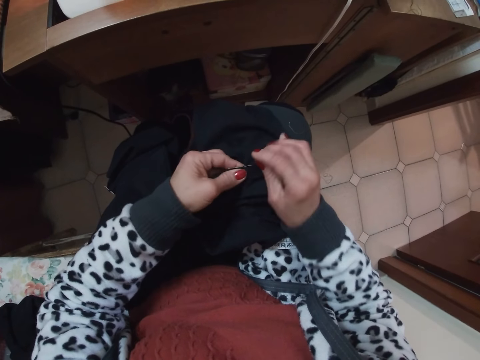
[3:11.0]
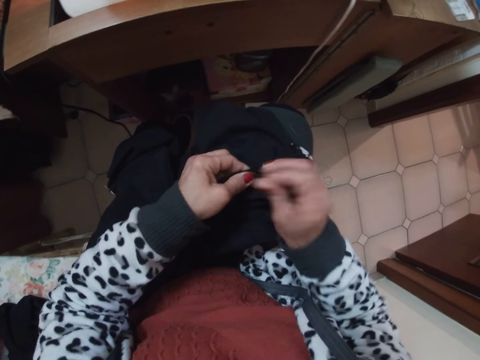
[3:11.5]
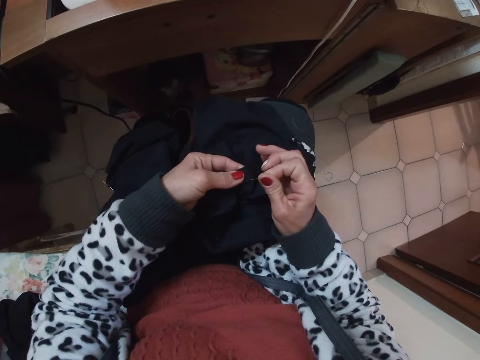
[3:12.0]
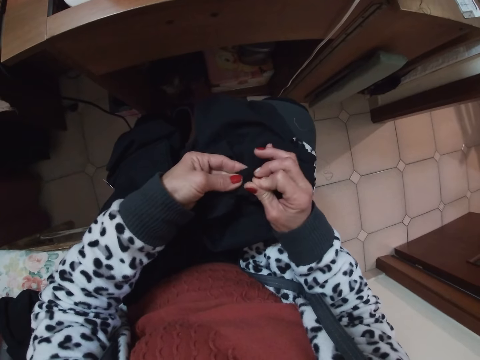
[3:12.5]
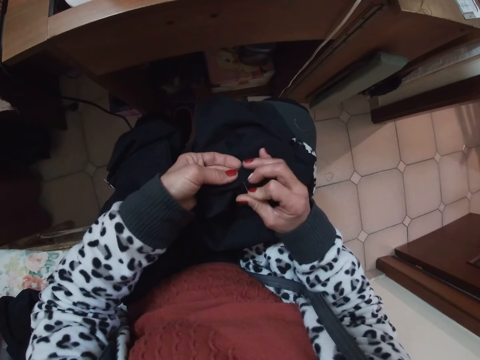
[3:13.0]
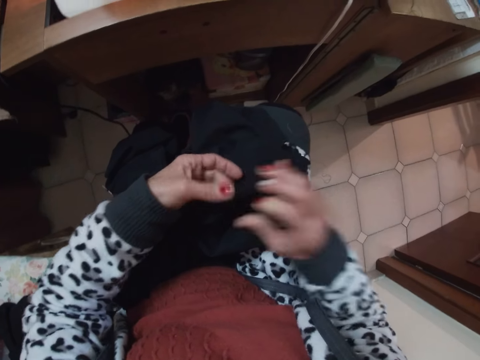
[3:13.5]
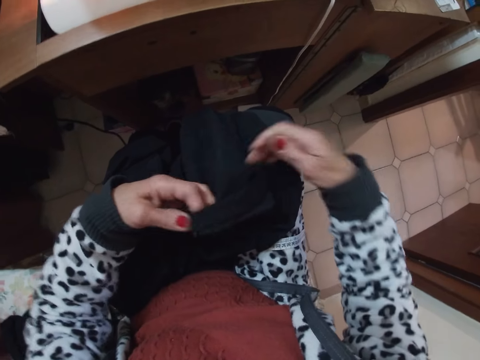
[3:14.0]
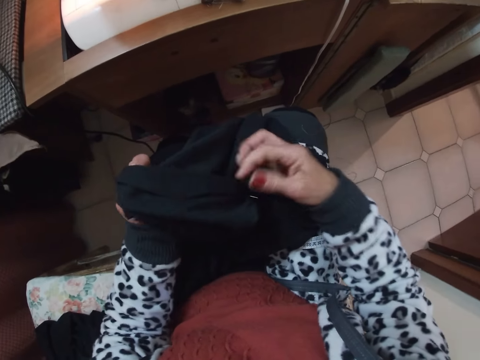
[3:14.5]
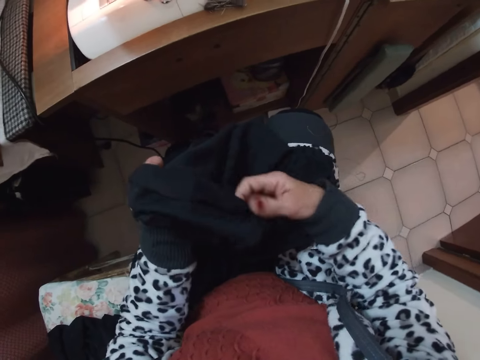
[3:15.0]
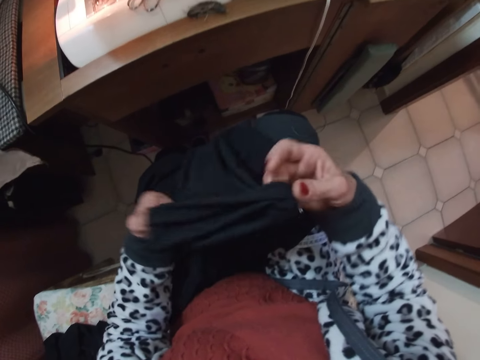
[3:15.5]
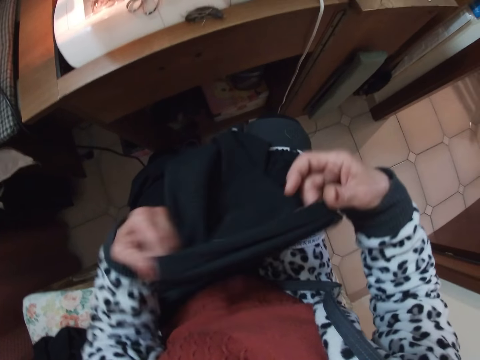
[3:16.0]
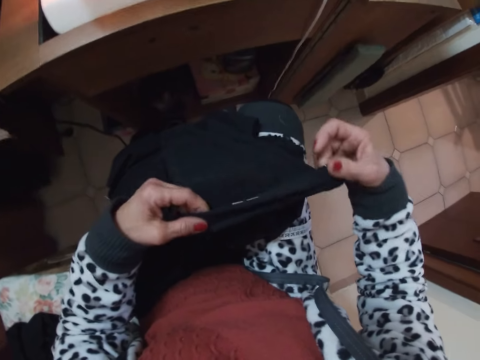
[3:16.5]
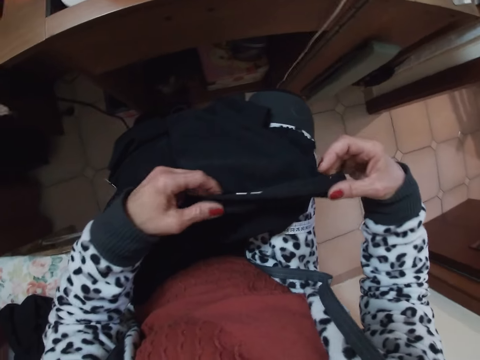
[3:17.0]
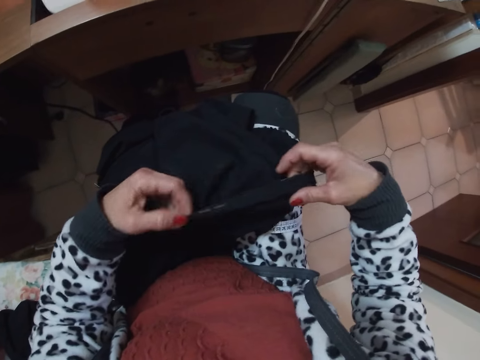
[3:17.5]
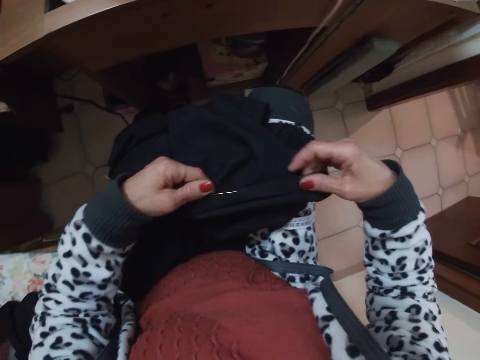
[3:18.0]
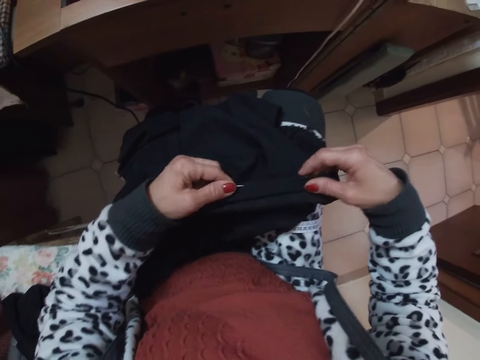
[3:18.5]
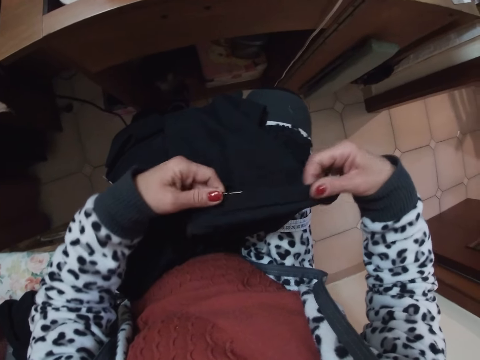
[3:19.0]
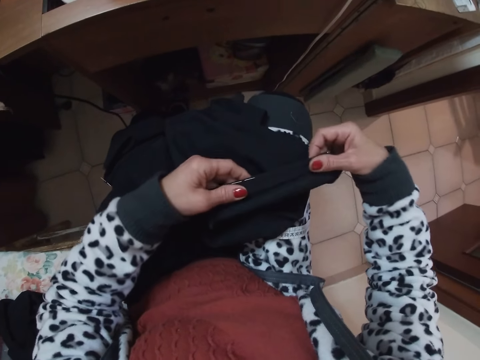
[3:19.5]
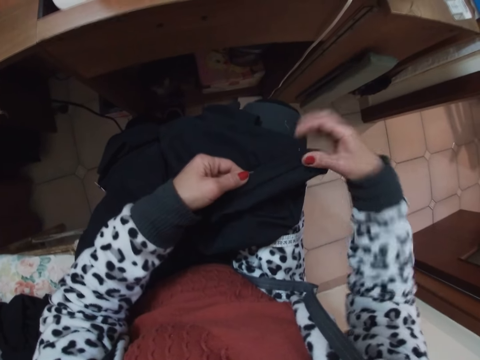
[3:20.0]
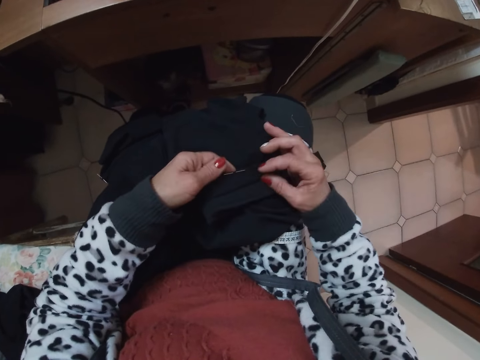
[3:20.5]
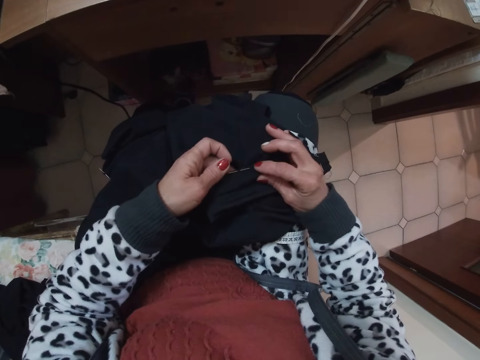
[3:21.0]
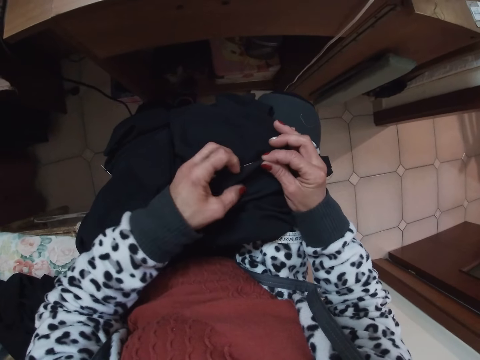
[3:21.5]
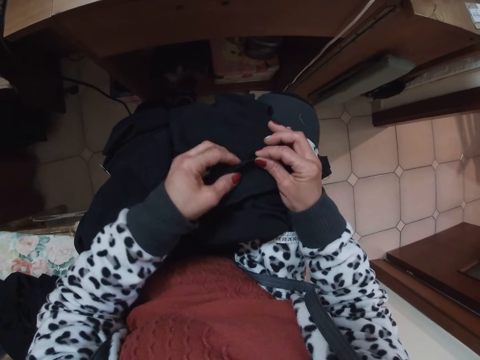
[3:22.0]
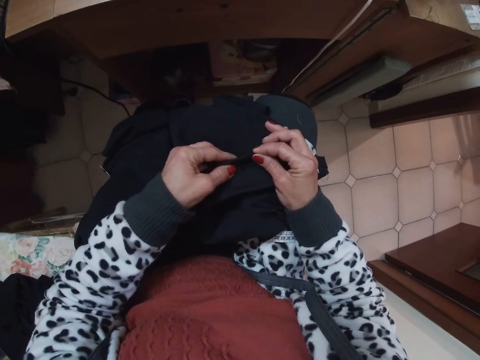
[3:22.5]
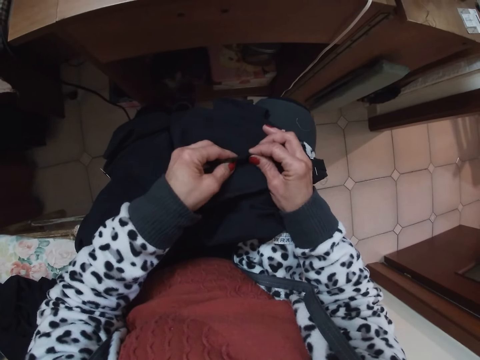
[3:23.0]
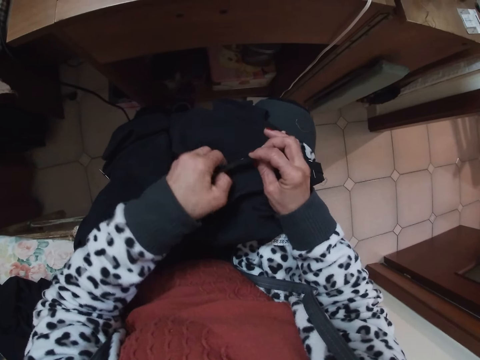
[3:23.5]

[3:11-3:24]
The camera wearer removes a pin from the cloth with her right hand. She pins the cloth on her lap with her right hand. She arranges the edges of the cloth with her two hands. She stretches the cloth. She bends the edge of the cloth with her two hands.

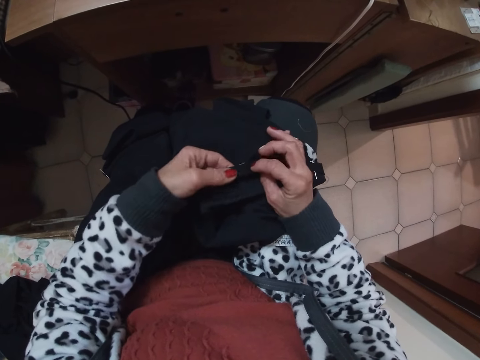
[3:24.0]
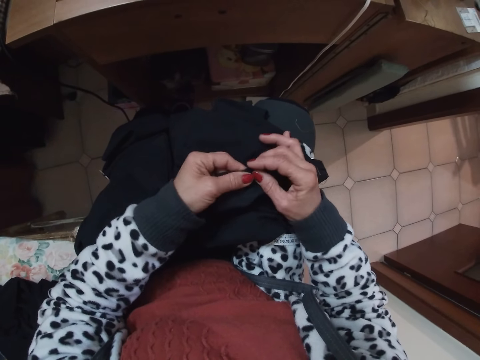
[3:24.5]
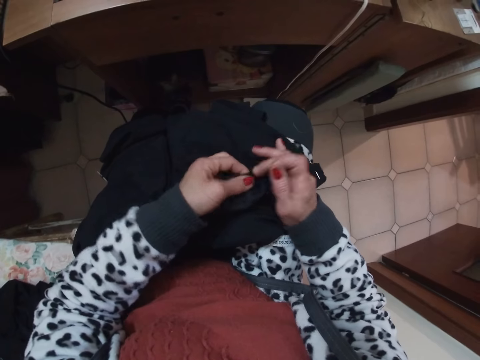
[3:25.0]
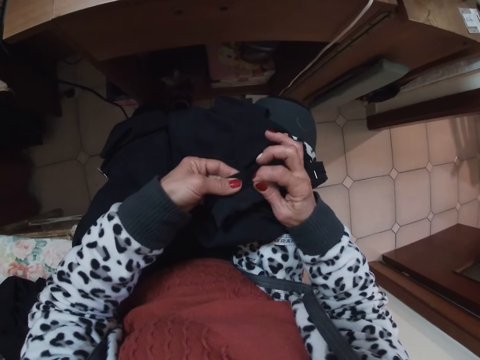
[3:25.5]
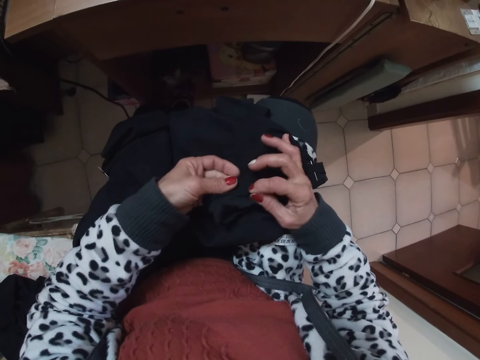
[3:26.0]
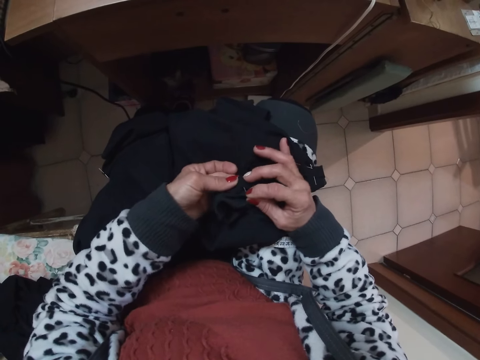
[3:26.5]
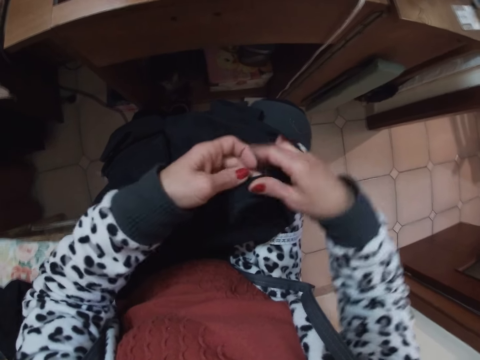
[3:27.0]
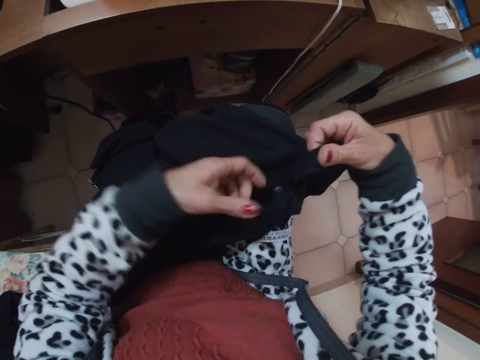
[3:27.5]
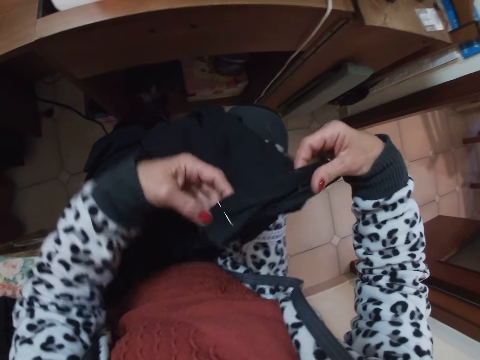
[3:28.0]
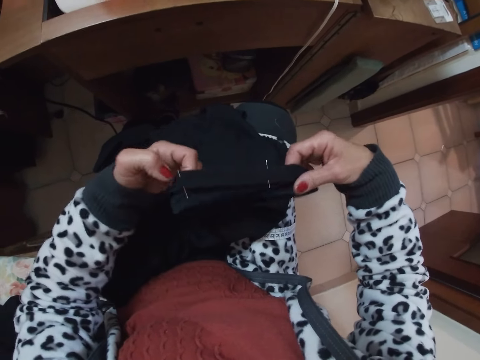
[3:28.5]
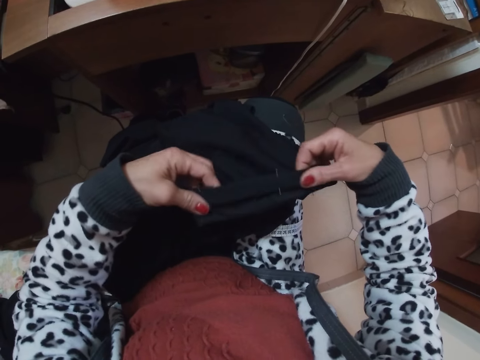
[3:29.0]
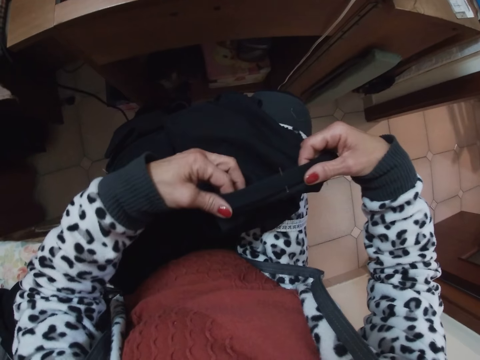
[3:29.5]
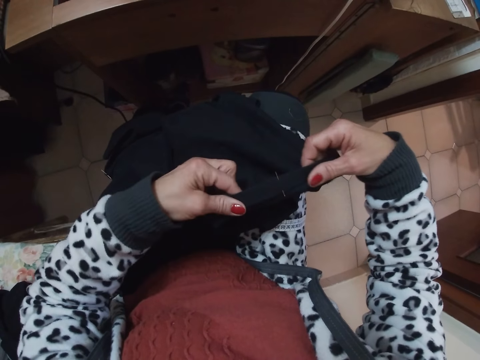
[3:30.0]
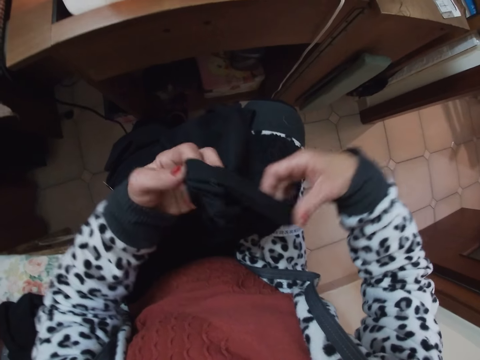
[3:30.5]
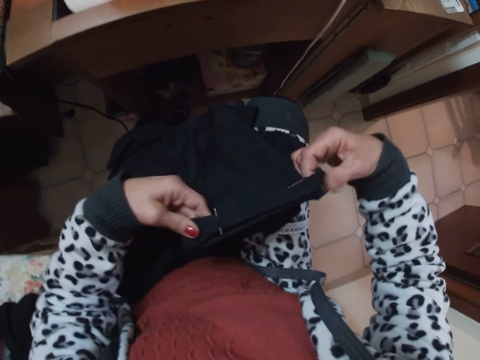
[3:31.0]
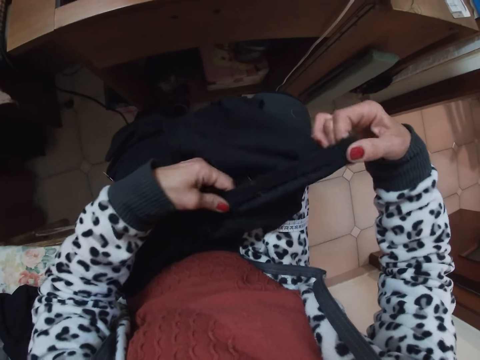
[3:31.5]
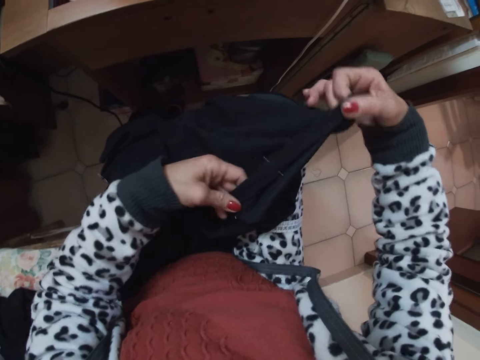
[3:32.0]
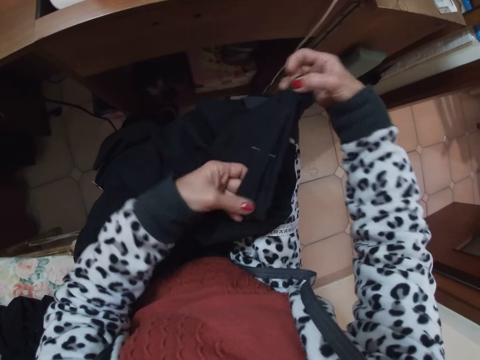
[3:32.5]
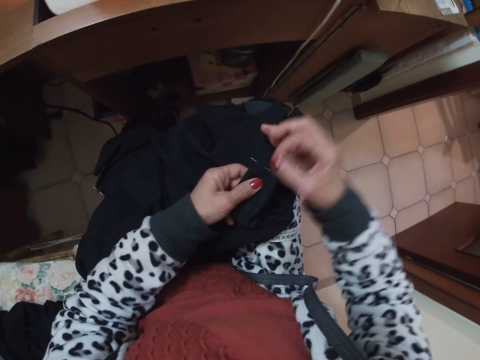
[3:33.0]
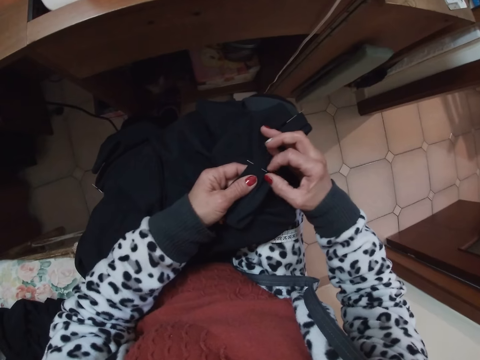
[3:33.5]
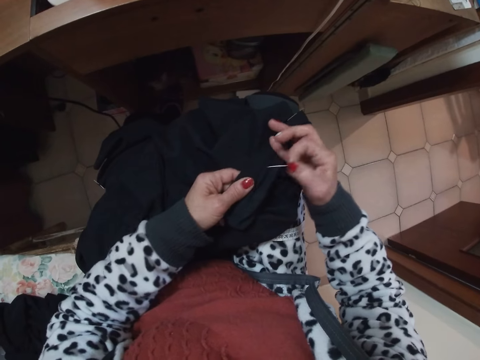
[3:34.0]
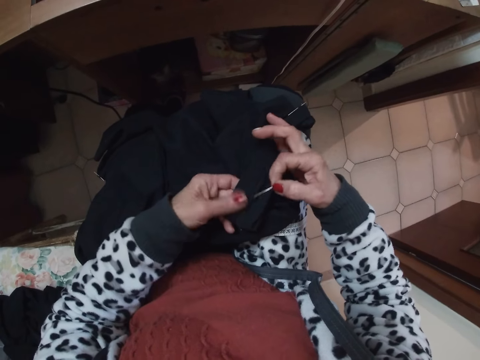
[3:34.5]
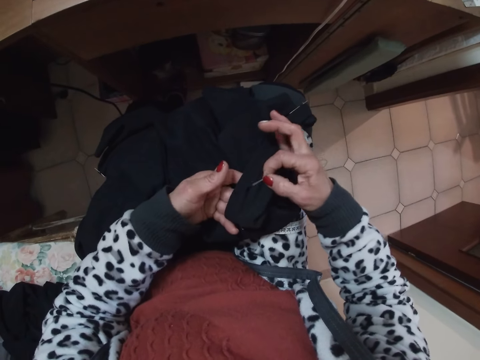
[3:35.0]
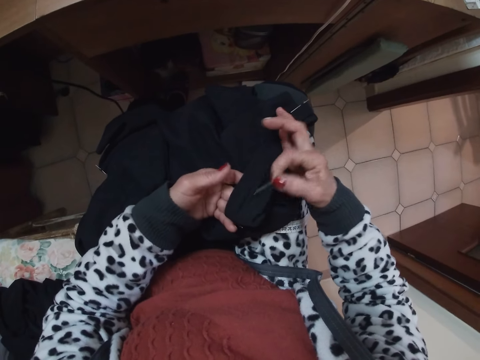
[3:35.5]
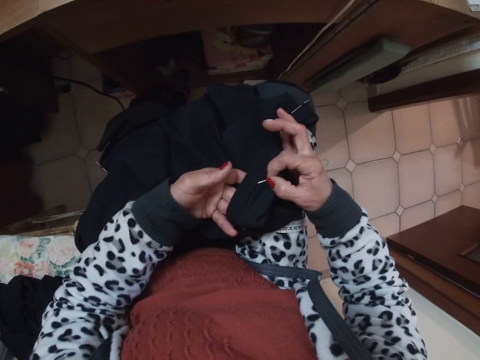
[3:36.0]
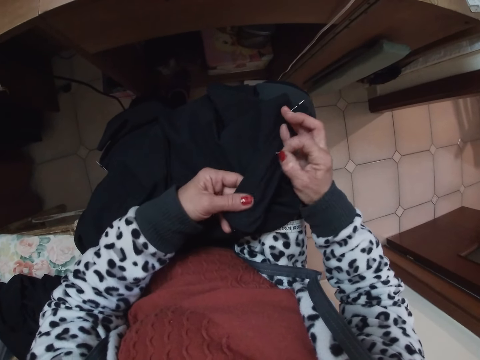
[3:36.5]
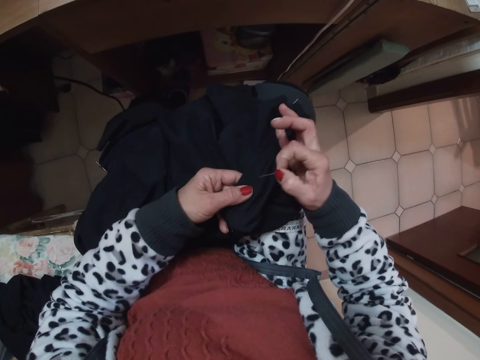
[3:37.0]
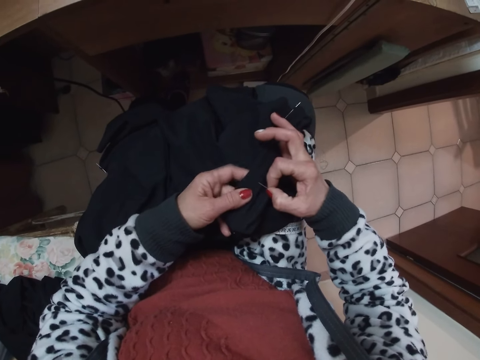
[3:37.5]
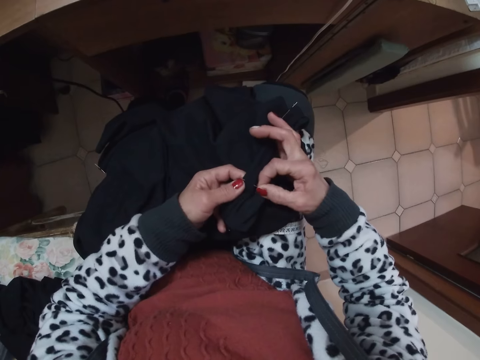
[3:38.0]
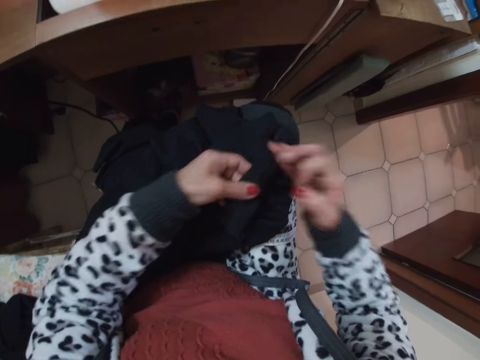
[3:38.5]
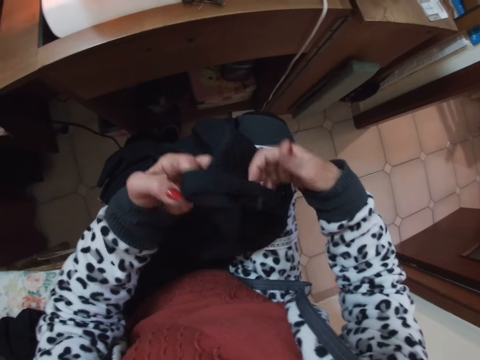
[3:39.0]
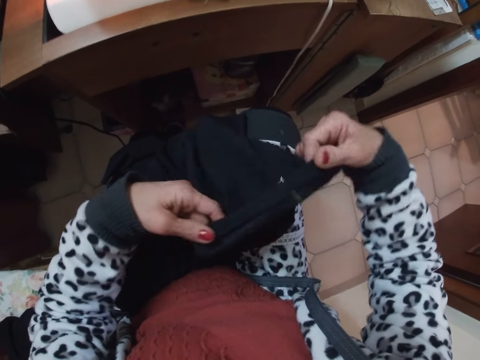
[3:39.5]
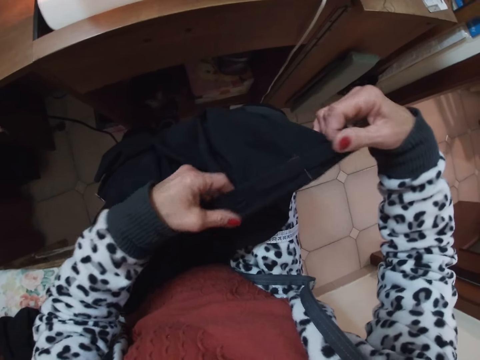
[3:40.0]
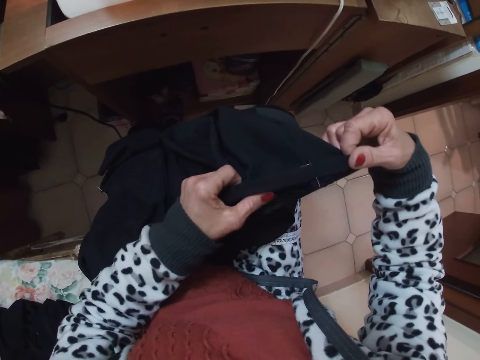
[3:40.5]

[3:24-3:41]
The camera wearer removes a pin from the cloth with her right hand. She pins the cloth on her lap with her right hand. She arranges the edges of the cloth with her two hands. She stretches the cloth. She removes a pin from the cloth with her right hand. She moves the needle. She pins the cloth on her lap with her right hand. She stretches the cloth. She arranges the edges of the cloth with her two hands.
